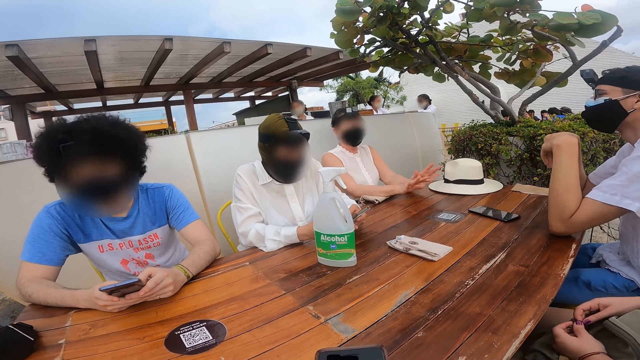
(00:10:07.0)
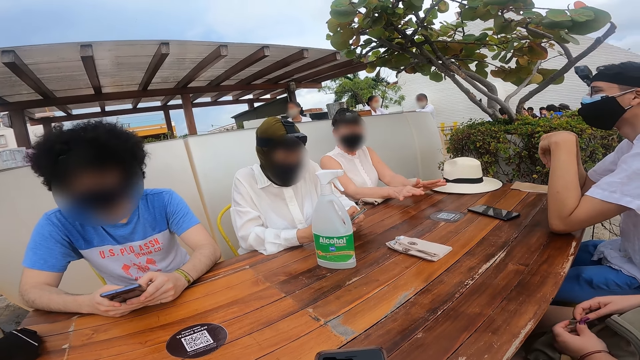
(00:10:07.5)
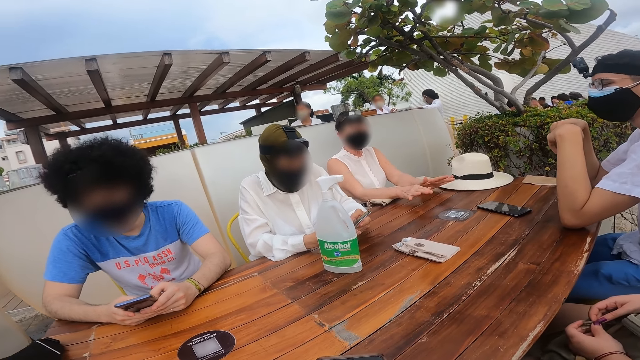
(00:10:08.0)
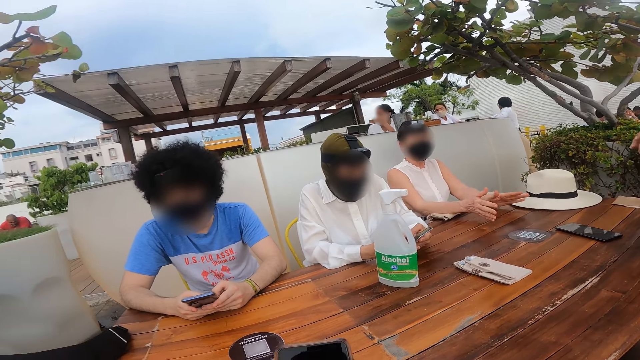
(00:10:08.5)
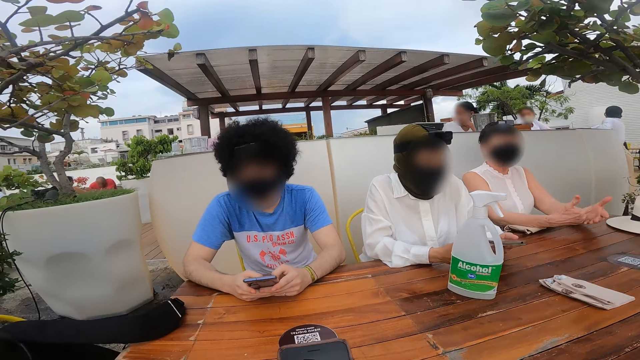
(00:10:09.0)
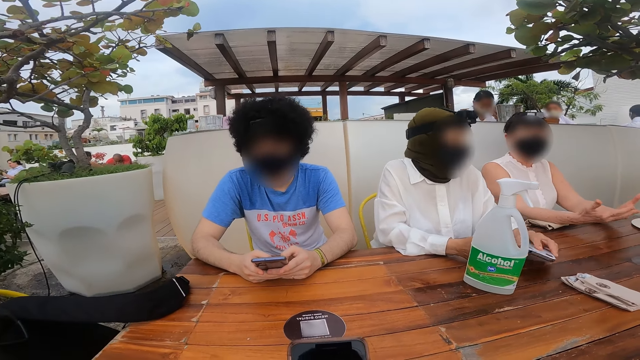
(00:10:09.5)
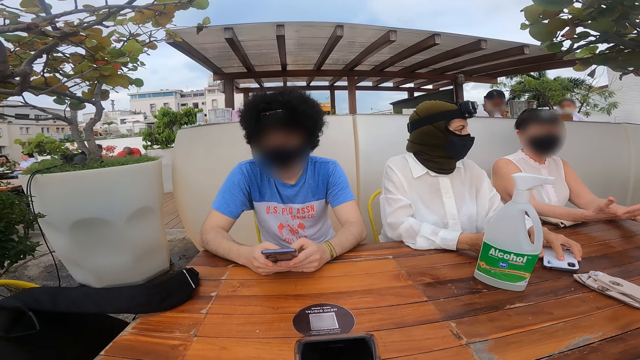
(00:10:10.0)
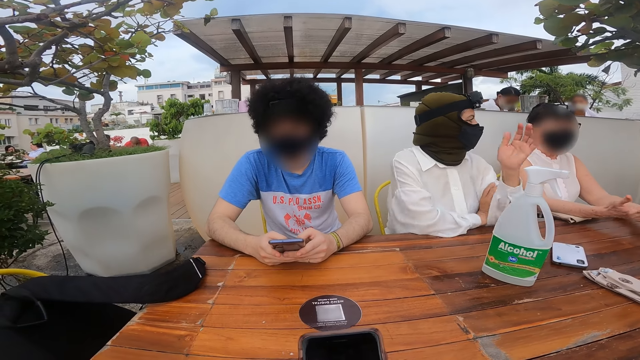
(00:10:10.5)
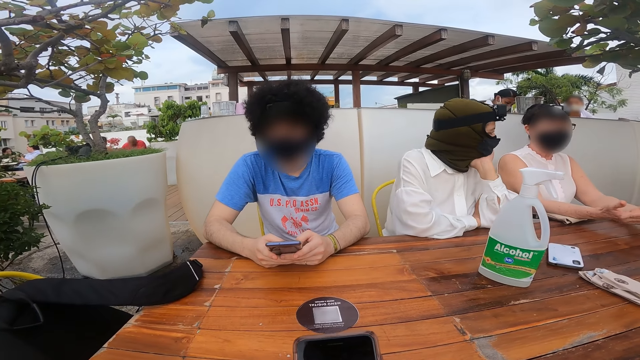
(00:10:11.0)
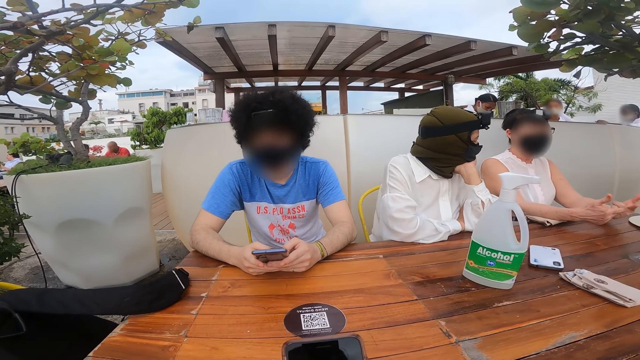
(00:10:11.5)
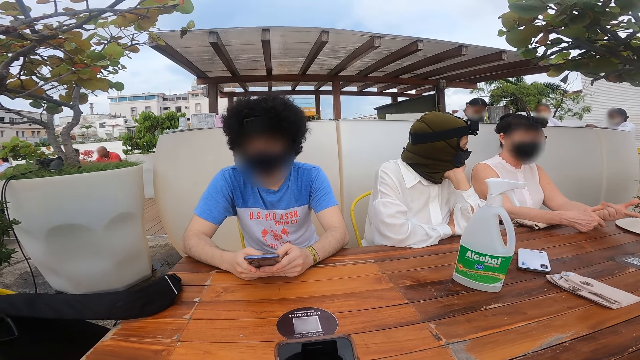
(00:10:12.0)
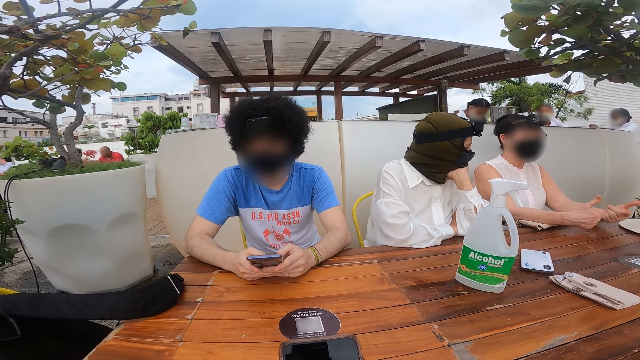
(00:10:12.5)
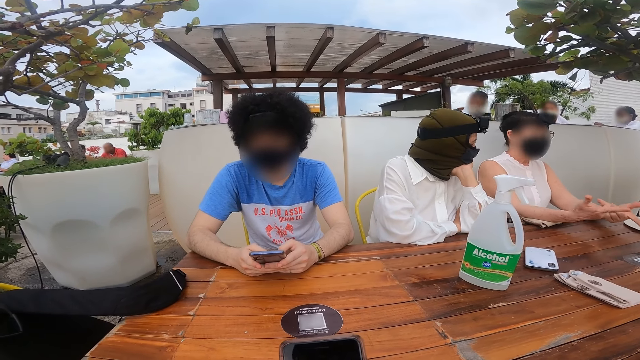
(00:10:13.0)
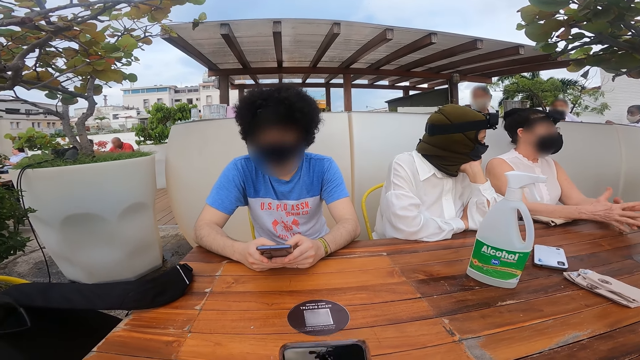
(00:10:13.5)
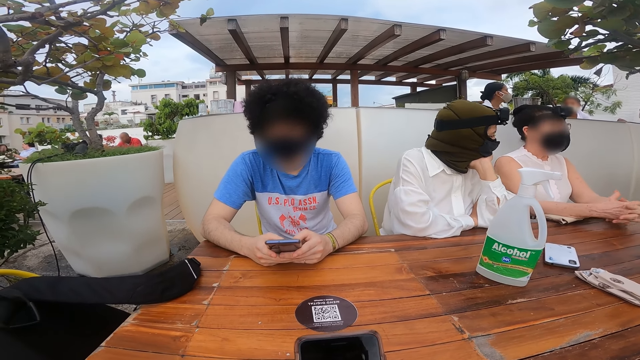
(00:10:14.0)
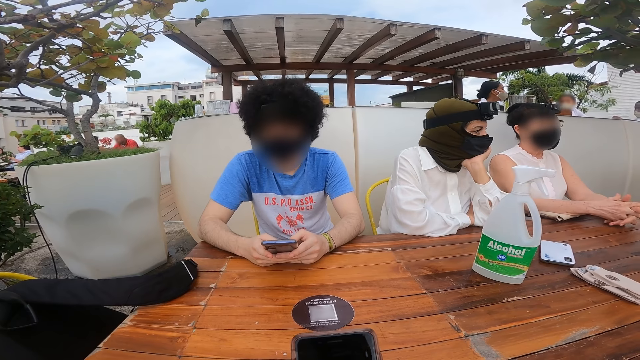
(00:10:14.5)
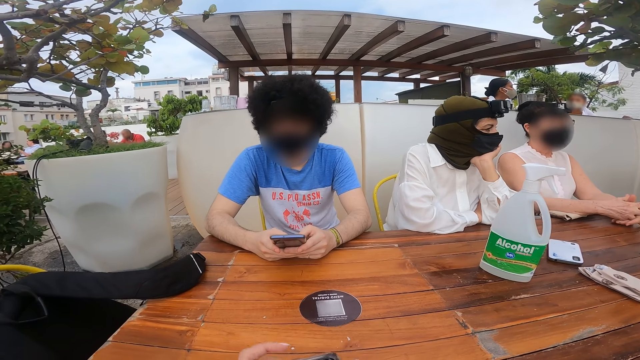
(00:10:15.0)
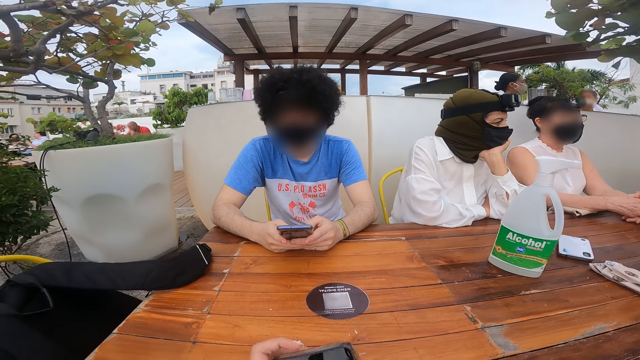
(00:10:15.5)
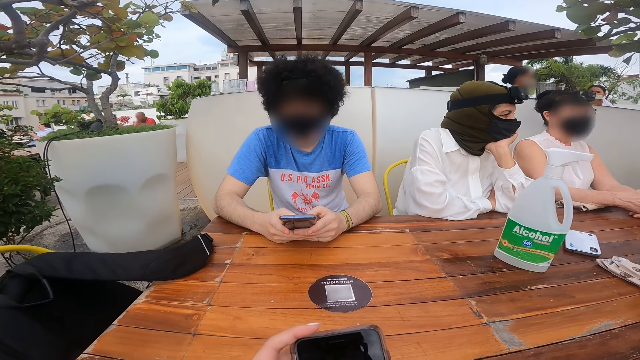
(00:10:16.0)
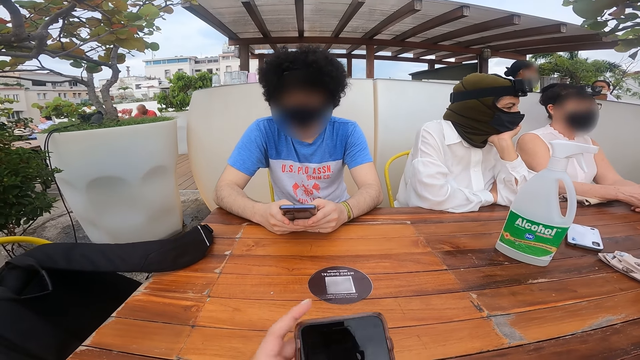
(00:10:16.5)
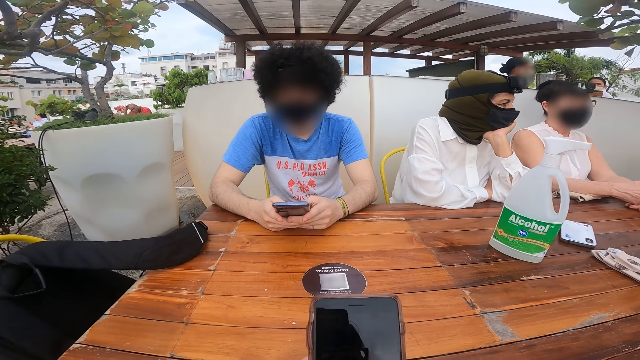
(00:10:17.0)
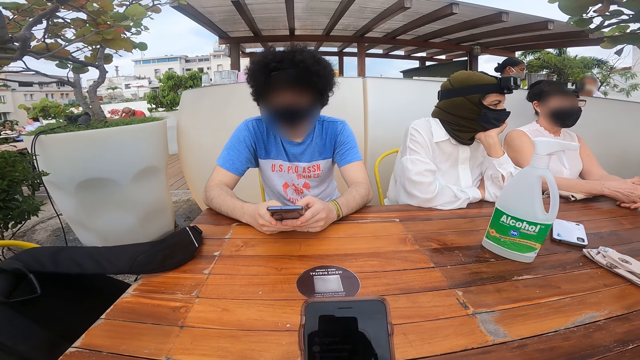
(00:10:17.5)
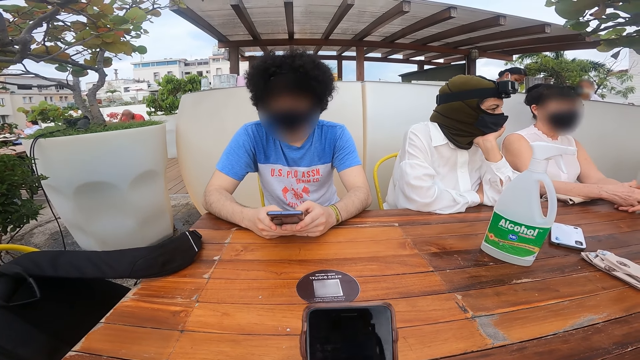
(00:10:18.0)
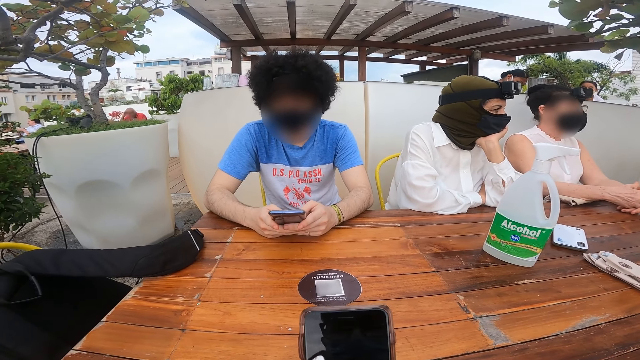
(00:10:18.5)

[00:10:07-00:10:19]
The camera wearer uses her mobile phone. They look at the phone.

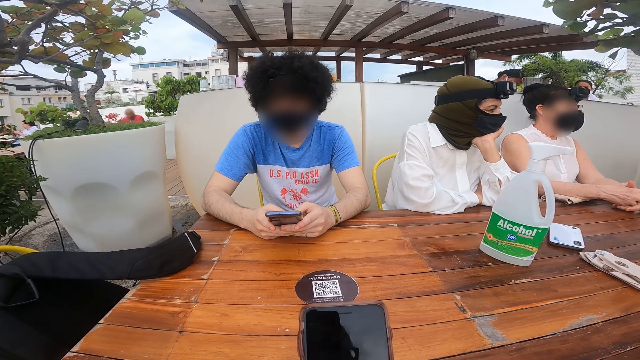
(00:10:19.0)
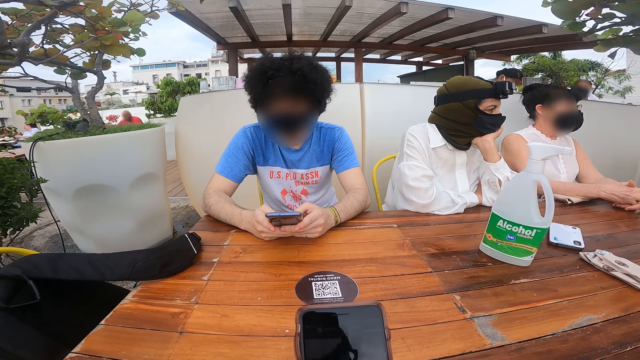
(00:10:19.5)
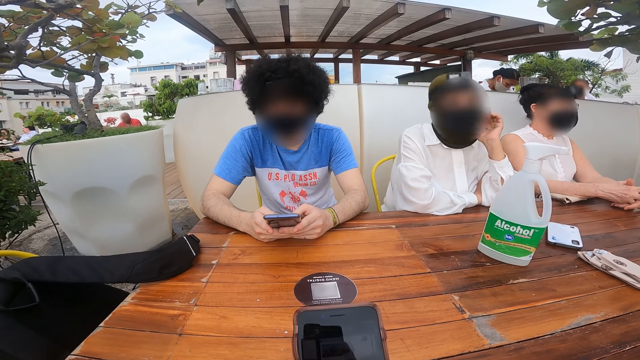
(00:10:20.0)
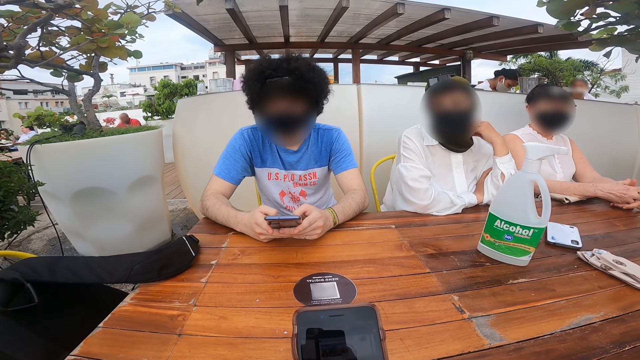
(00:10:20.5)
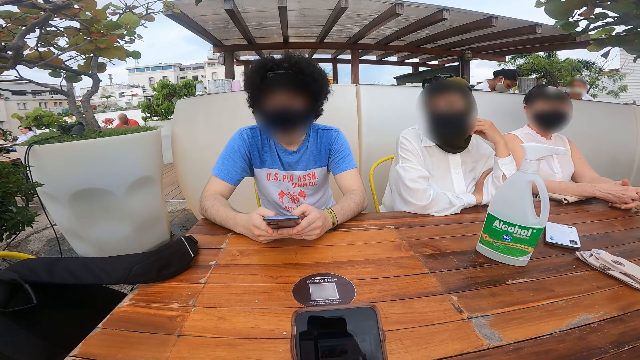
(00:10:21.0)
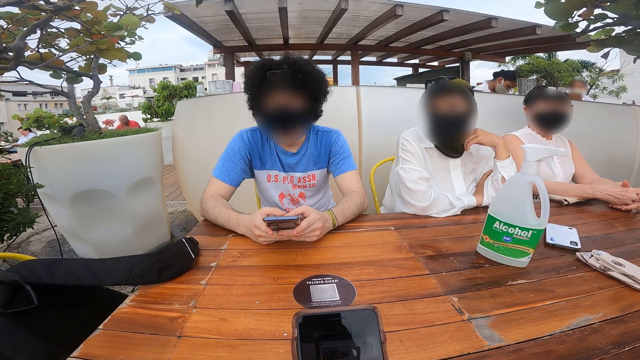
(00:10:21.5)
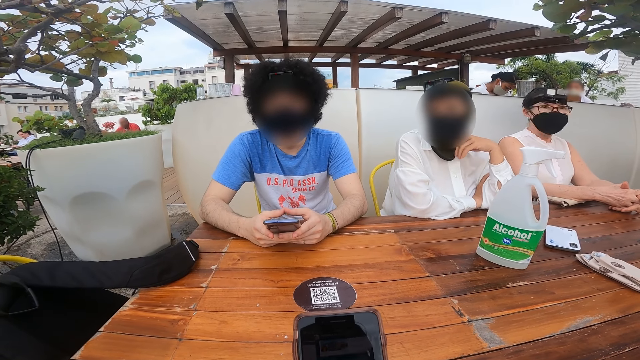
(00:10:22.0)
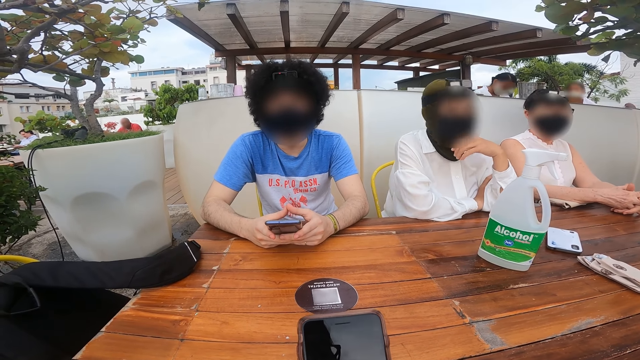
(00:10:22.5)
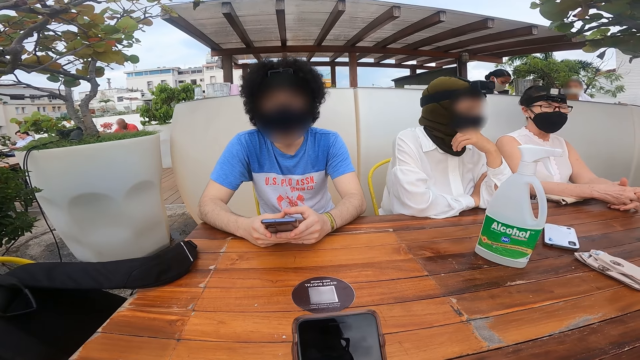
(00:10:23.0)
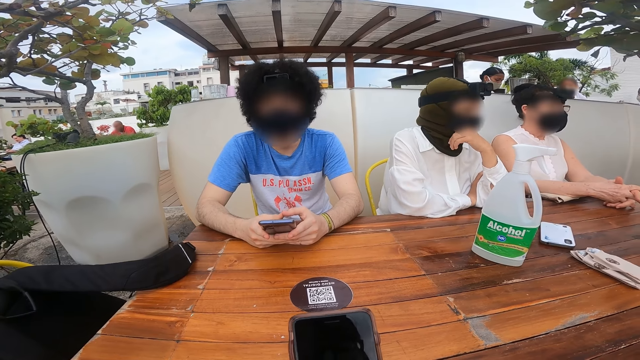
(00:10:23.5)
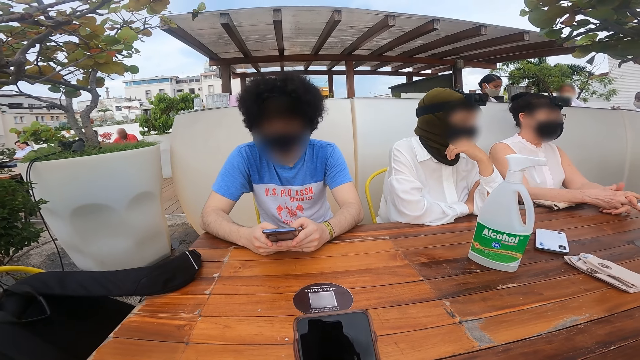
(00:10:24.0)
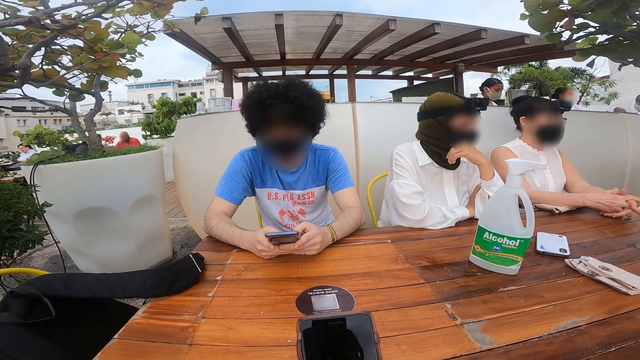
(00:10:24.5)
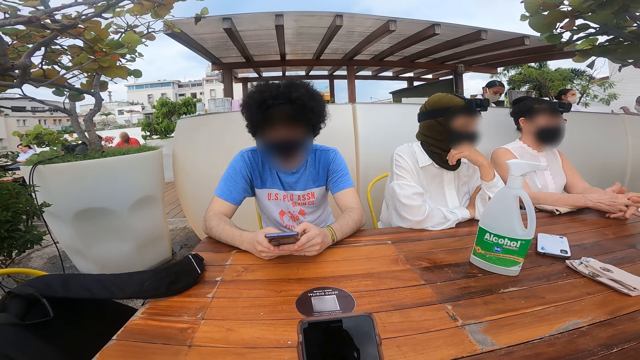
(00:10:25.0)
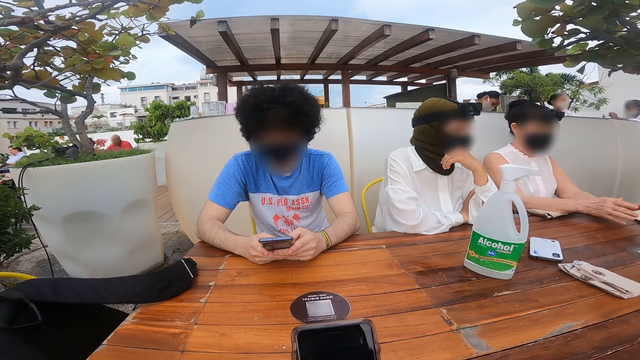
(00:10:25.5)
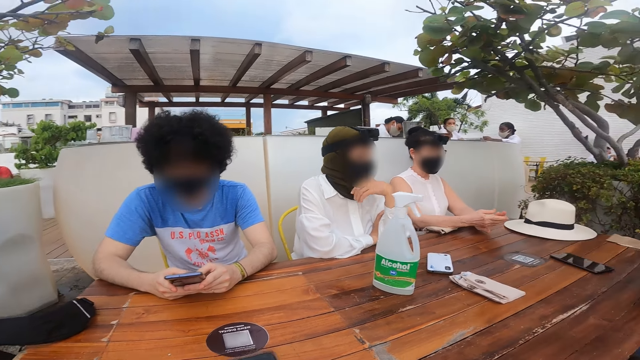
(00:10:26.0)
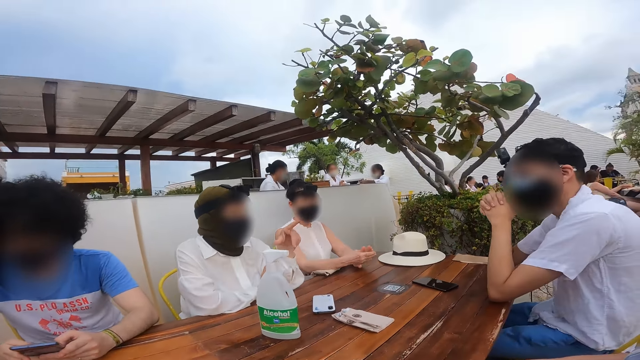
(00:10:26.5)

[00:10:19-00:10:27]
The camera wearer looks around.
